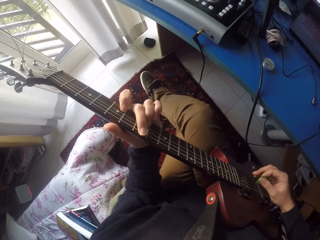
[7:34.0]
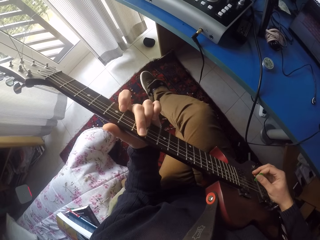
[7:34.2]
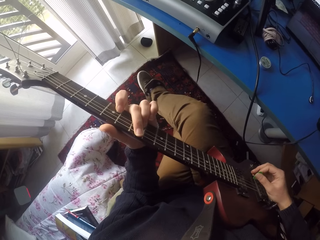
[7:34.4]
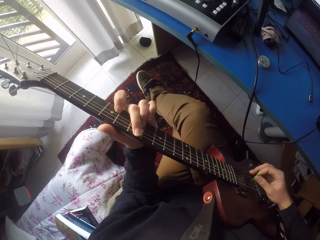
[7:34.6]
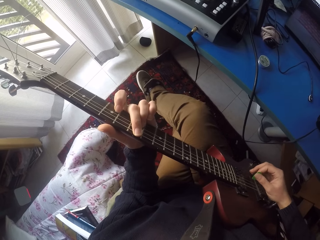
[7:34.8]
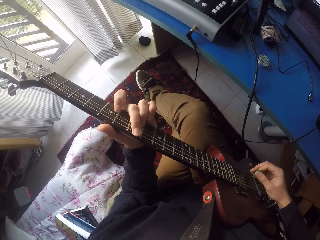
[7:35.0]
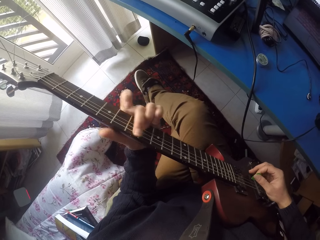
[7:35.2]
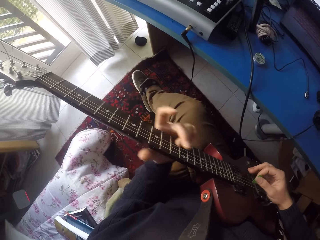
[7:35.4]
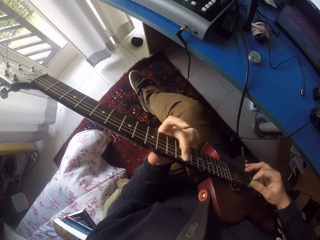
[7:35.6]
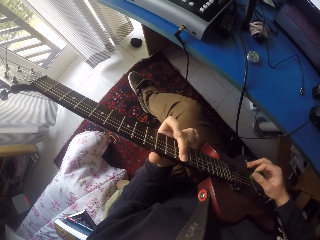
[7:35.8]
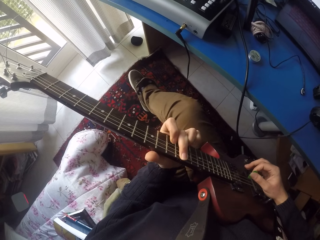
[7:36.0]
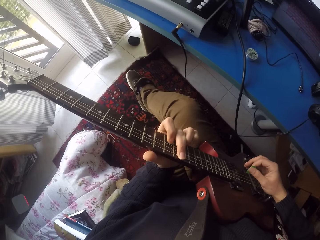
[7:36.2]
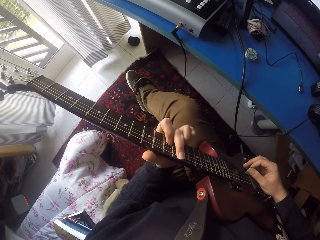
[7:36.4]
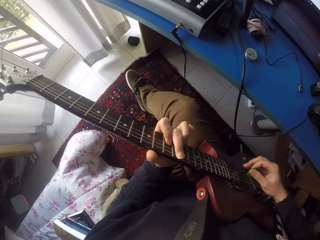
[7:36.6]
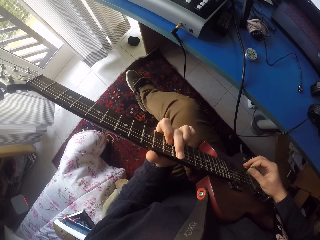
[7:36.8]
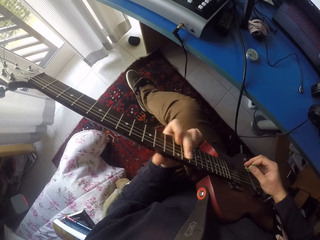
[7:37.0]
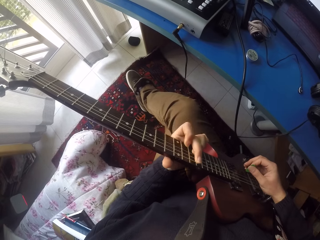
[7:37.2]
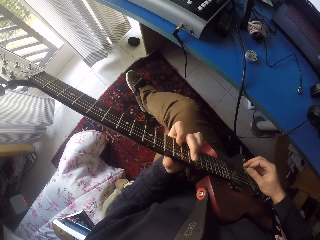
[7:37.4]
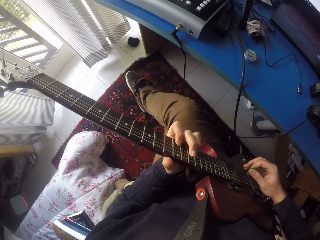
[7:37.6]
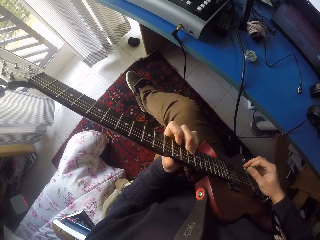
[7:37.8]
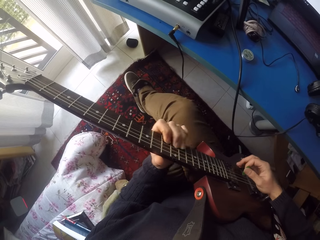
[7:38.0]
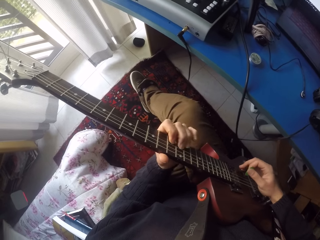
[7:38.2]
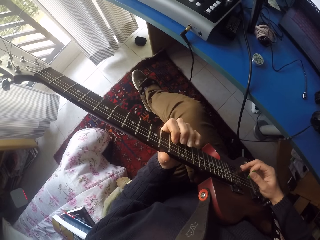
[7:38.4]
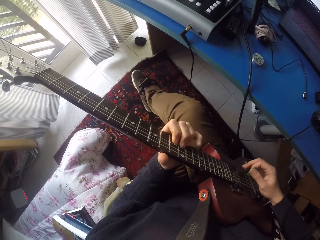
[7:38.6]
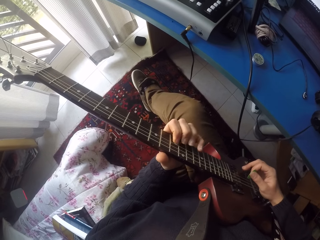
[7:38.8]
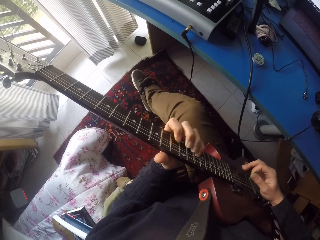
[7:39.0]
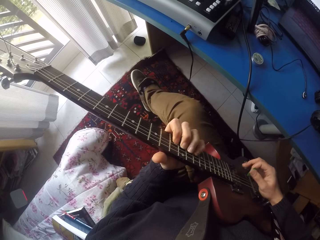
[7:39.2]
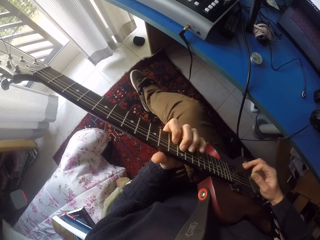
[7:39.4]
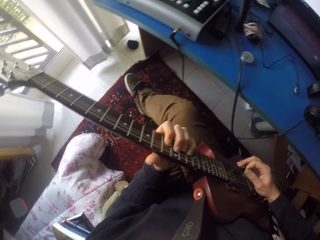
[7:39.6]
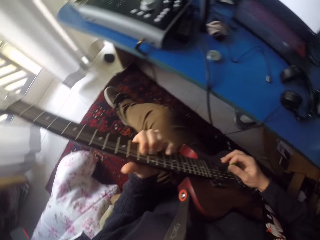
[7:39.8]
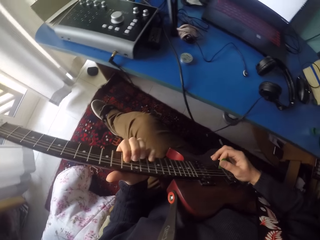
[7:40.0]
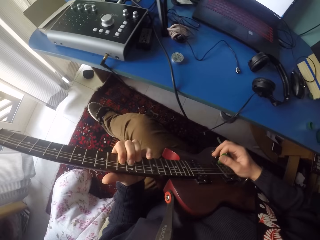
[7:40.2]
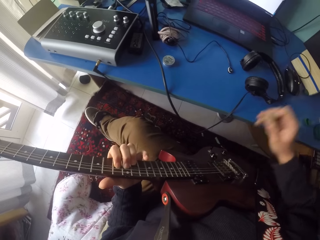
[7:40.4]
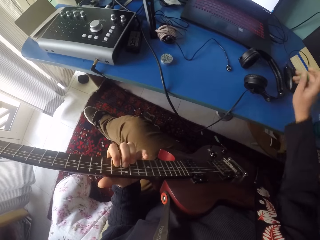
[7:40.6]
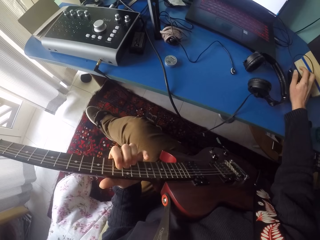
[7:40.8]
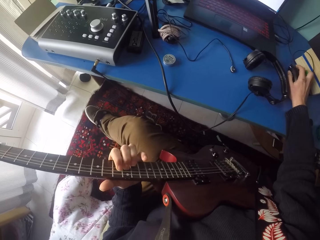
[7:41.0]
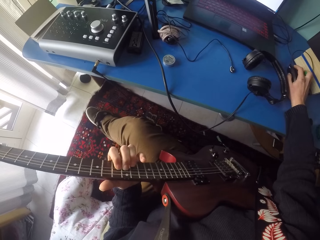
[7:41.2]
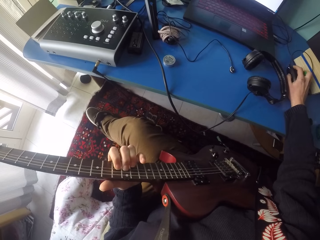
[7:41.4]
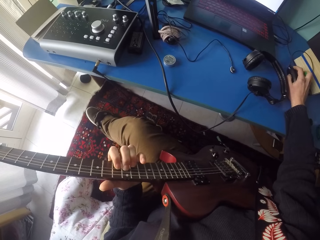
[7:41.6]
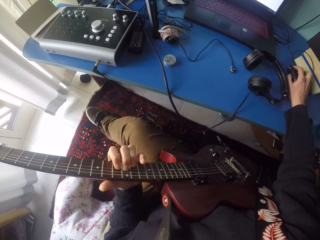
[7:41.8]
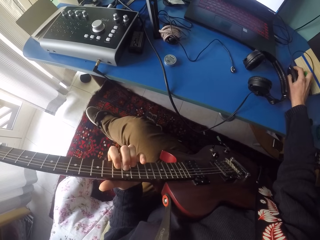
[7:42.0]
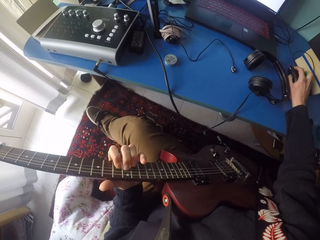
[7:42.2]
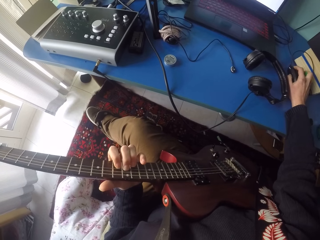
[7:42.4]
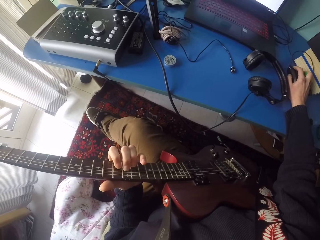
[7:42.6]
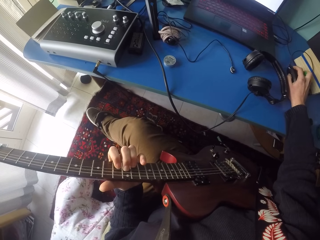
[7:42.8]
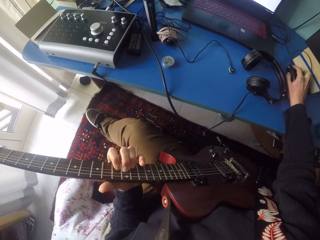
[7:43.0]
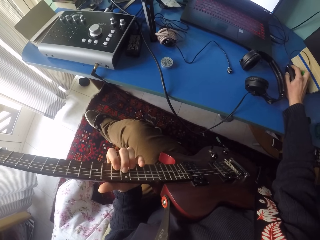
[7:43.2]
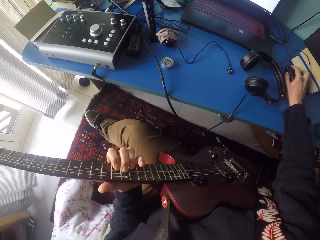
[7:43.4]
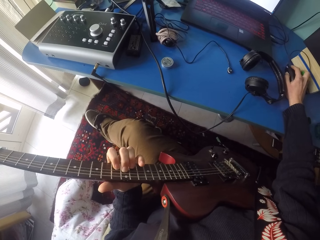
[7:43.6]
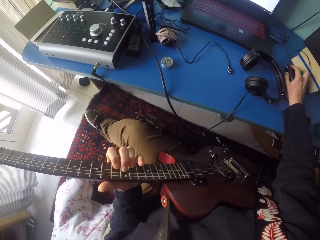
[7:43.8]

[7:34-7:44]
The camera wearer touches the computer mouse with his right hand and stops playing the guitar. He uses the computer mouse.

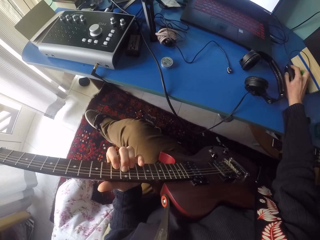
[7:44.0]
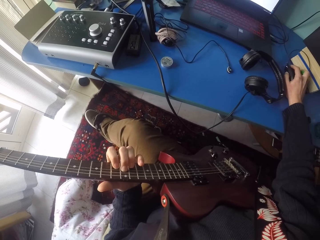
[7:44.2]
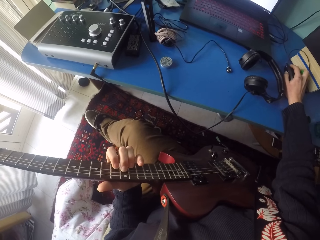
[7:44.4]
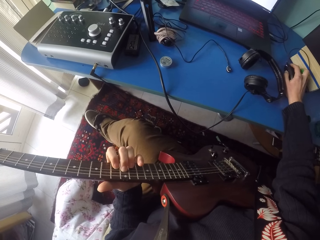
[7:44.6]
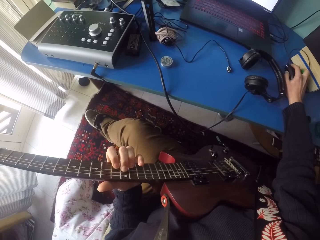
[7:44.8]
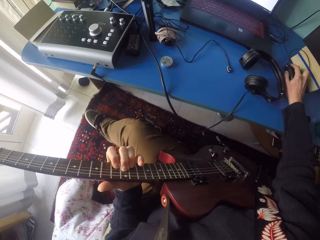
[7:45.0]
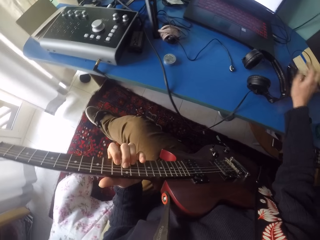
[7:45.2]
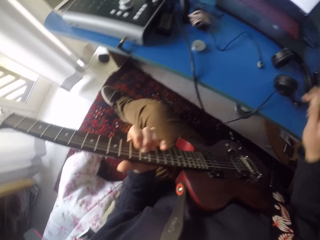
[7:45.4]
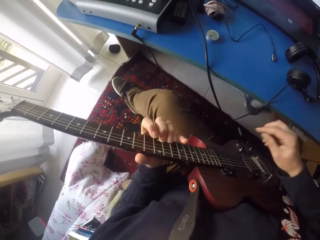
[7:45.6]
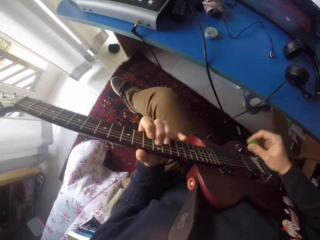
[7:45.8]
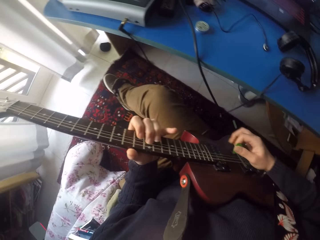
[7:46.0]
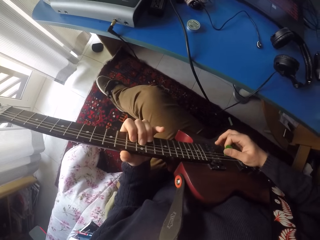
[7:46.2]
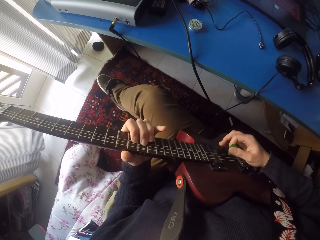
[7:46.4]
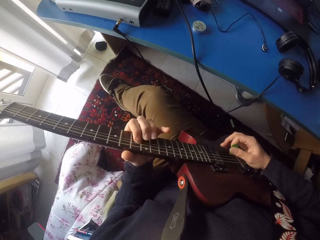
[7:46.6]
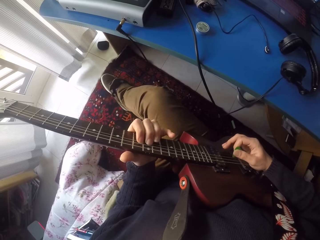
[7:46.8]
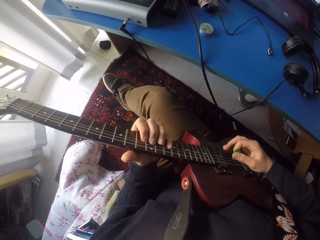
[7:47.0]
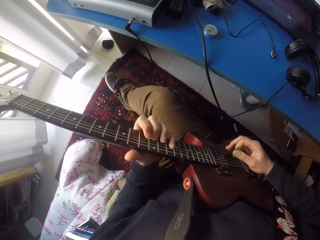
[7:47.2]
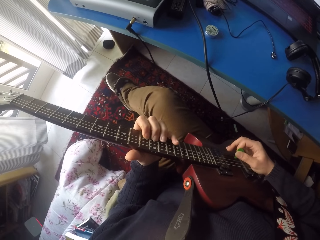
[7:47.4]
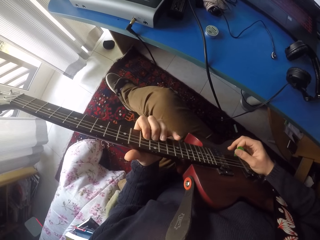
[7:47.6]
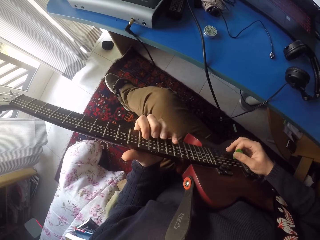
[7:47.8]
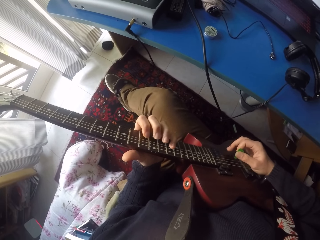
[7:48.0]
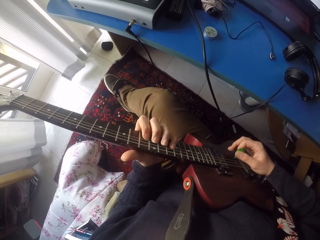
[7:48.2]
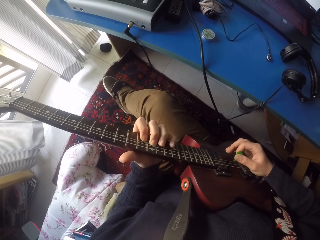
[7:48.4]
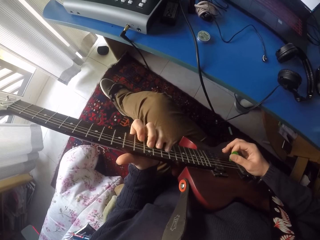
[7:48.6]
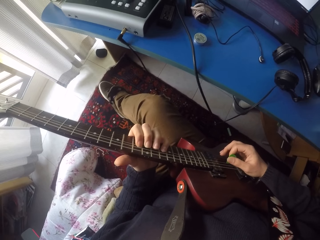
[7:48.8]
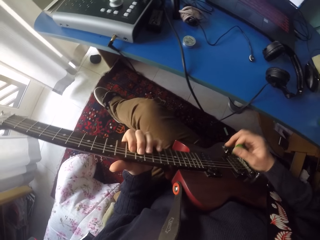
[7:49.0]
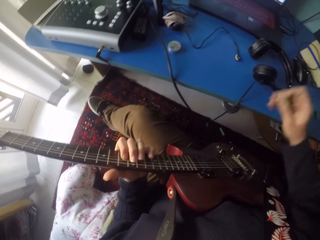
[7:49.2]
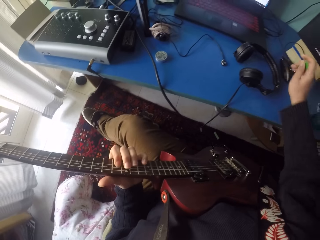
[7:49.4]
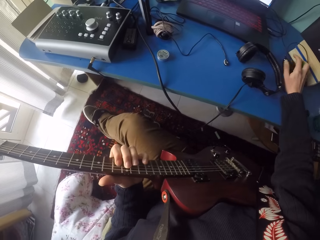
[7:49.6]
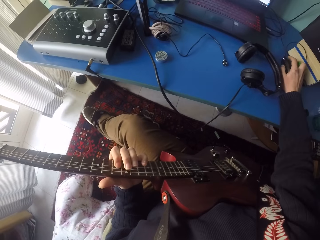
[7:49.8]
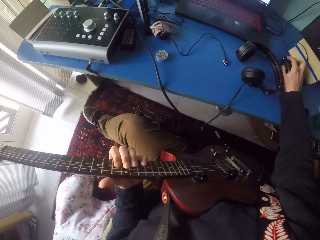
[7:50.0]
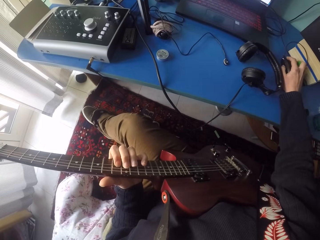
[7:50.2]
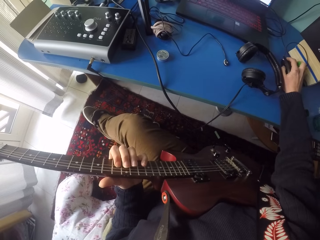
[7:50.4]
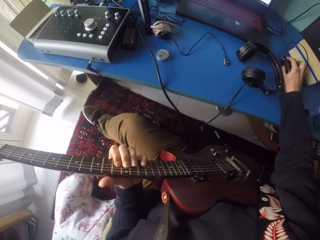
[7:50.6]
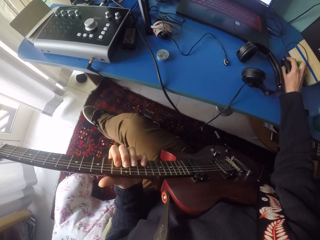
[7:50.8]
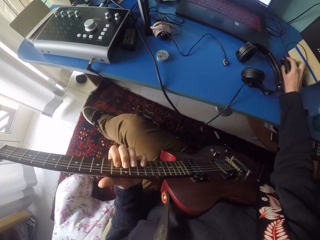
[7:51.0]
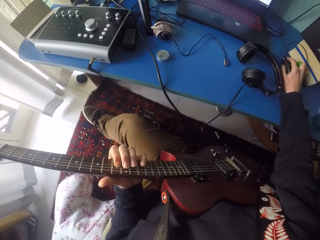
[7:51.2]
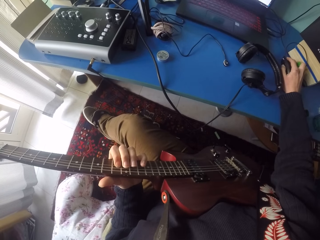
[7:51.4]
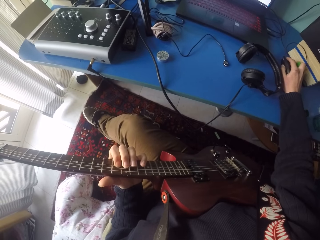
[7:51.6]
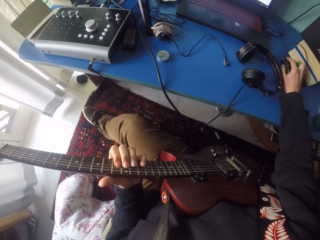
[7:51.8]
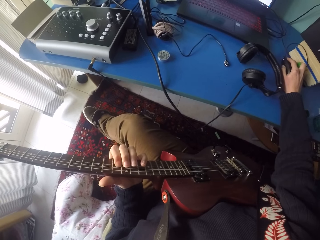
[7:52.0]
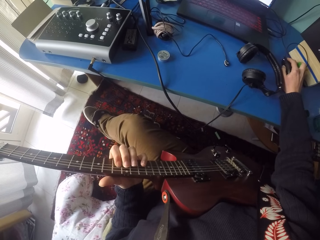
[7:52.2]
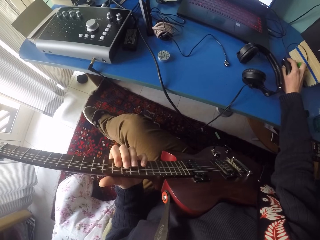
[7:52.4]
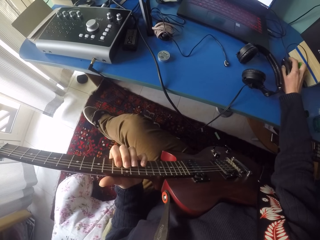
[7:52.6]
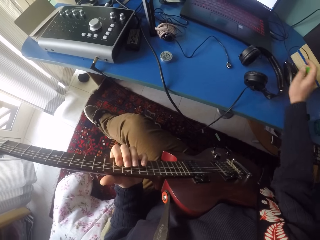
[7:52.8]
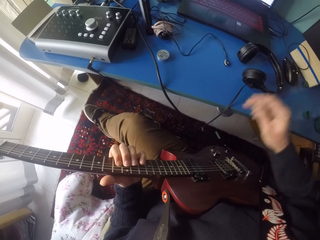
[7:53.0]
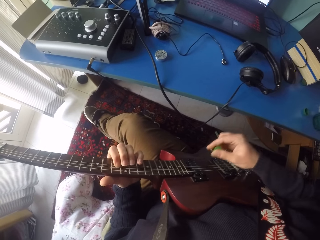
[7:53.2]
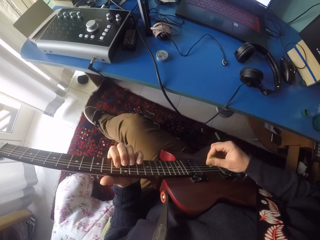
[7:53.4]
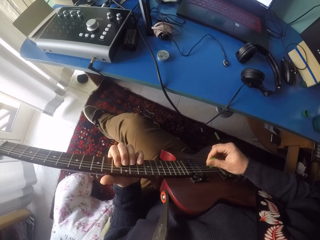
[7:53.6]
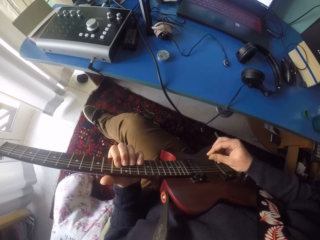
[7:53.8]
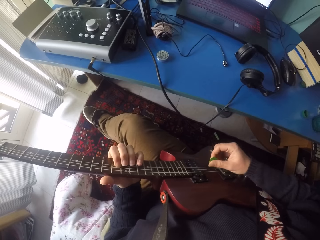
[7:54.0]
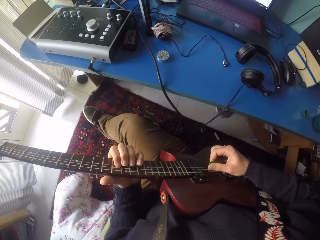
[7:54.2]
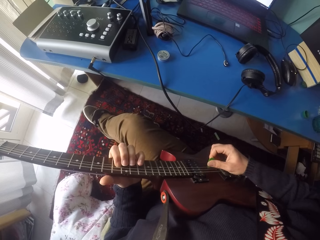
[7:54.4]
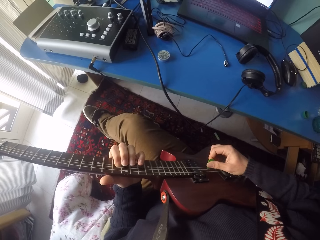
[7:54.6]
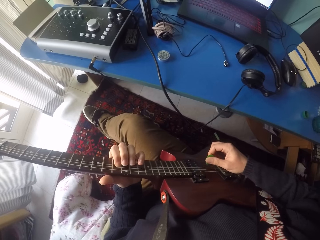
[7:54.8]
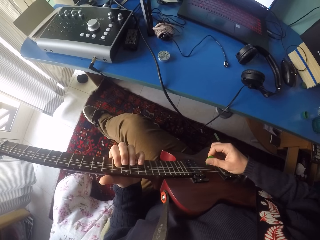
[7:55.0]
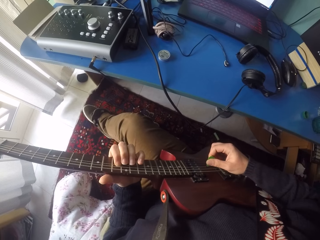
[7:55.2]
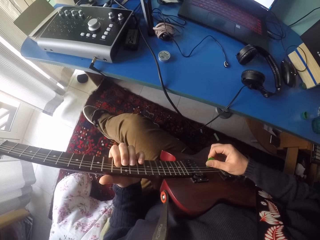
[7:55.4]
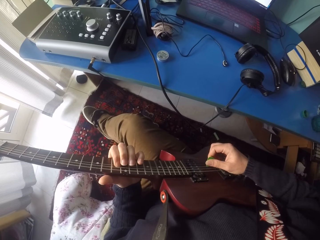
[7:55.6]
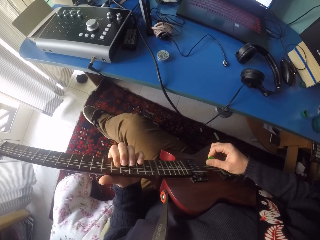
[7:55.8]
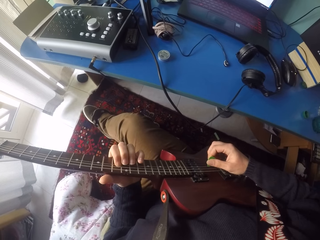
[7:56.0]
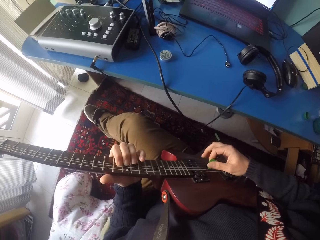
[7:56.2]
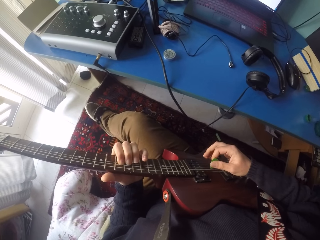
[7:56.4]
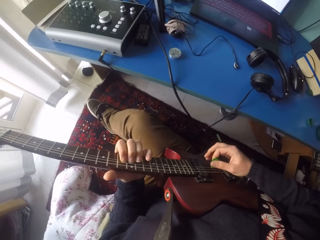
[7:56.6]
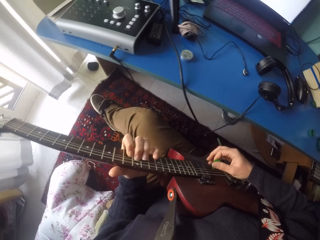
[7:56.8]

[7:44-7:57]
The camera wearer removes his right hand from the computer mouse. He plays the guitar. He uses the computer mouse. He touches the computer mouse with his right hand and stops playing the guitar. He removes his right hand from the computer mouse. He plays the guitar.
